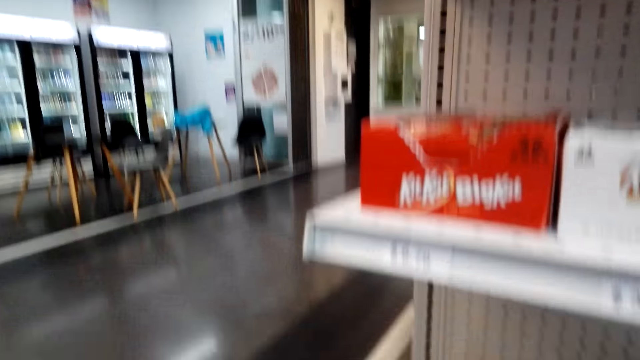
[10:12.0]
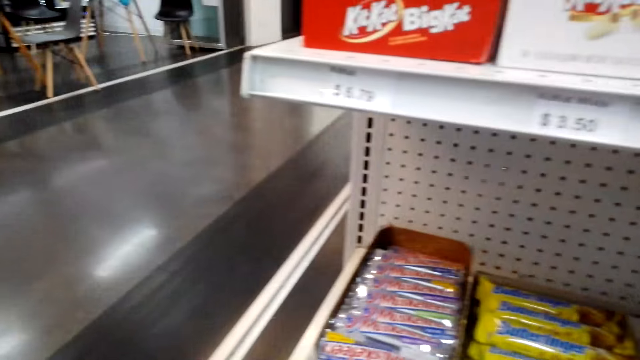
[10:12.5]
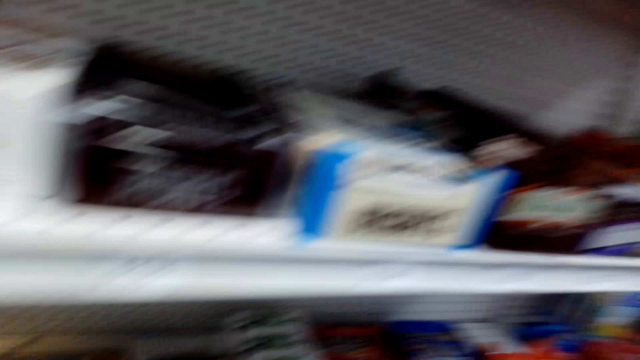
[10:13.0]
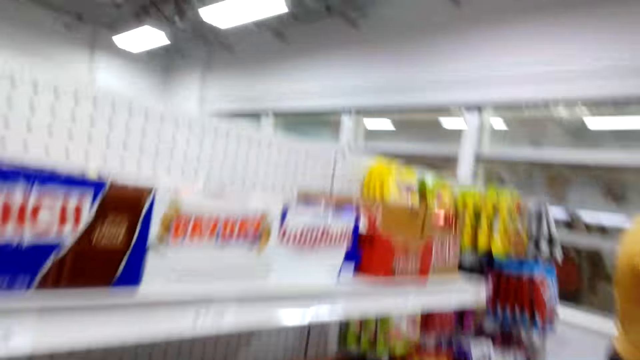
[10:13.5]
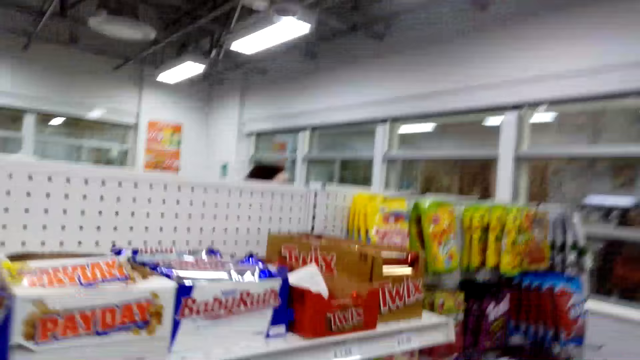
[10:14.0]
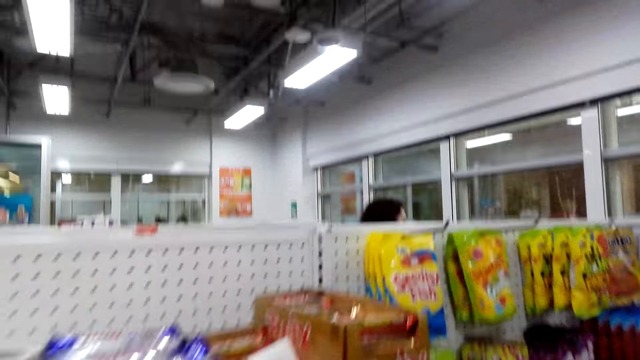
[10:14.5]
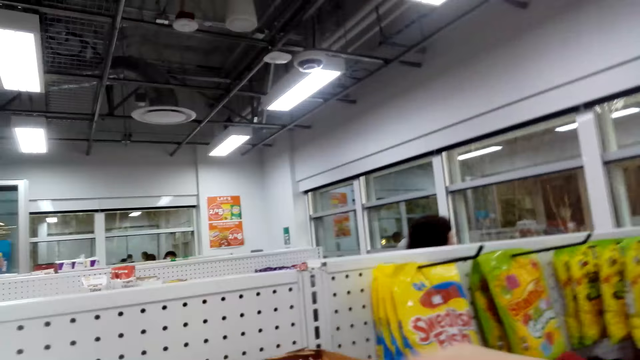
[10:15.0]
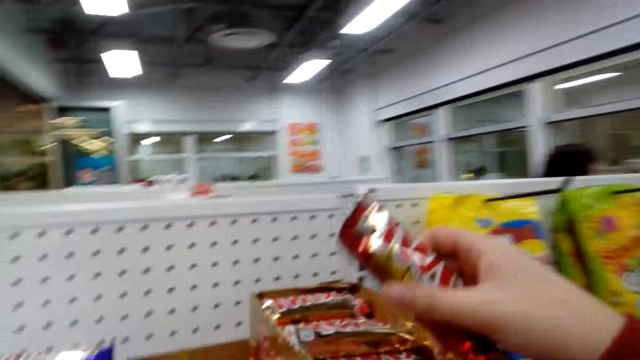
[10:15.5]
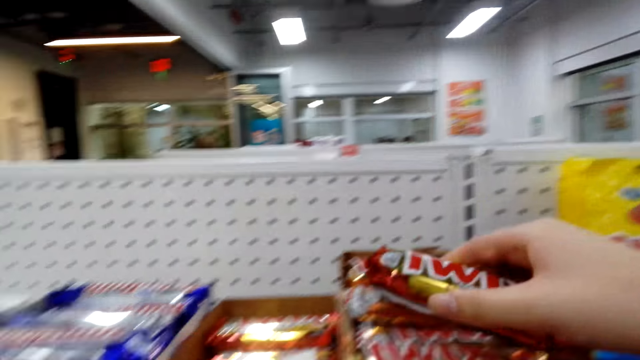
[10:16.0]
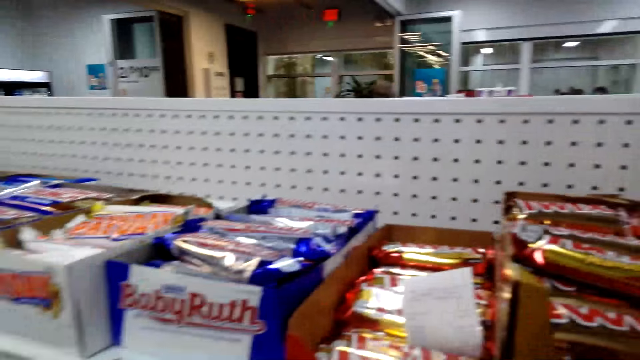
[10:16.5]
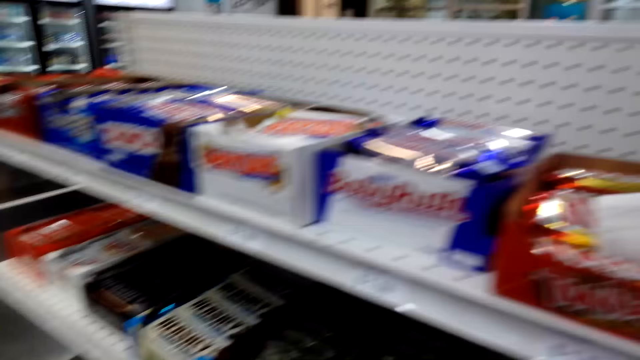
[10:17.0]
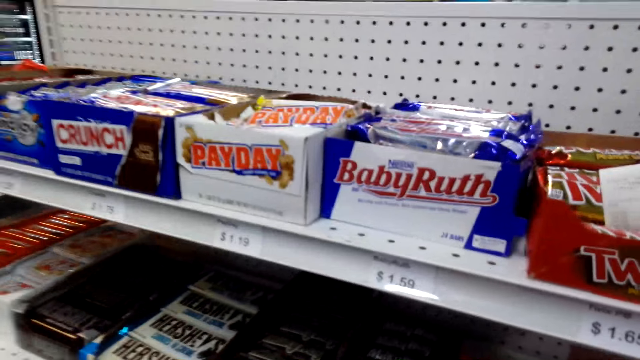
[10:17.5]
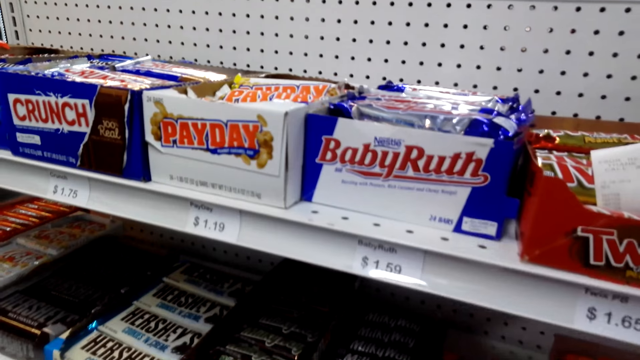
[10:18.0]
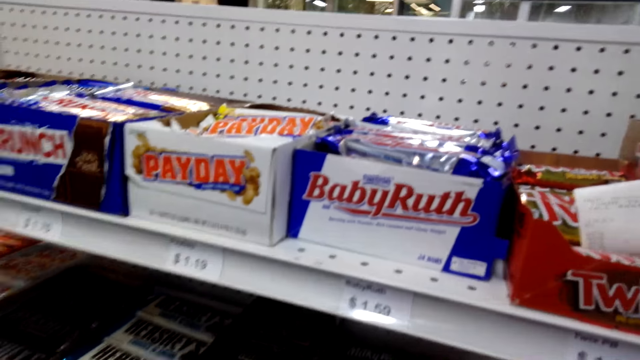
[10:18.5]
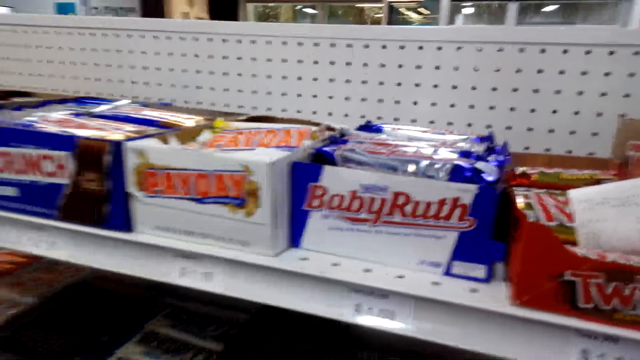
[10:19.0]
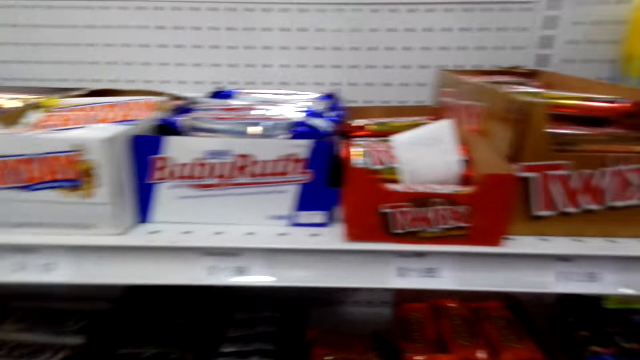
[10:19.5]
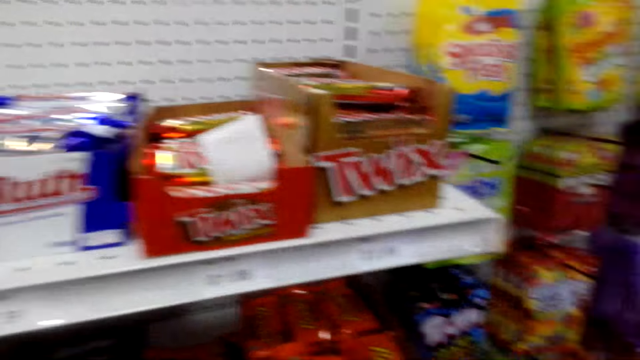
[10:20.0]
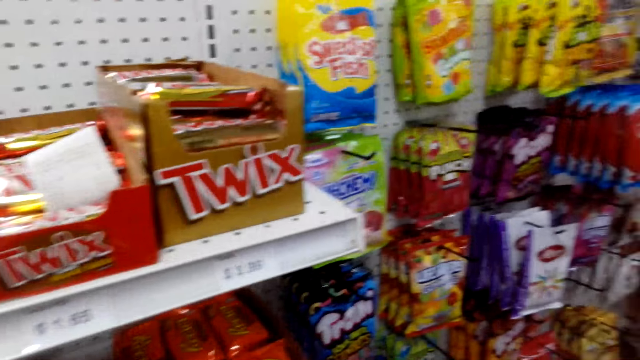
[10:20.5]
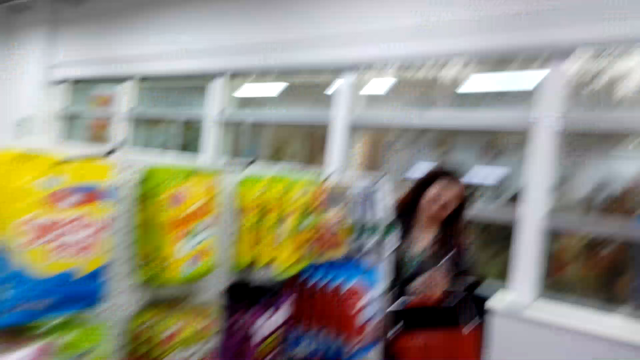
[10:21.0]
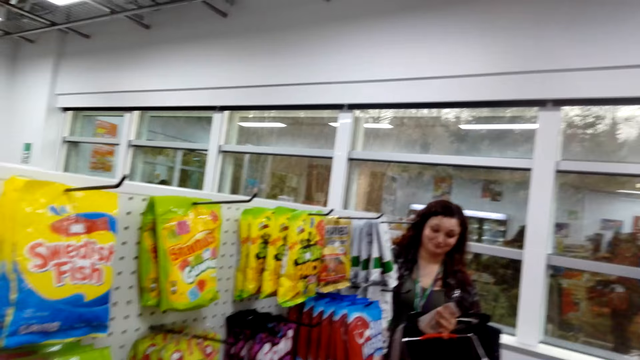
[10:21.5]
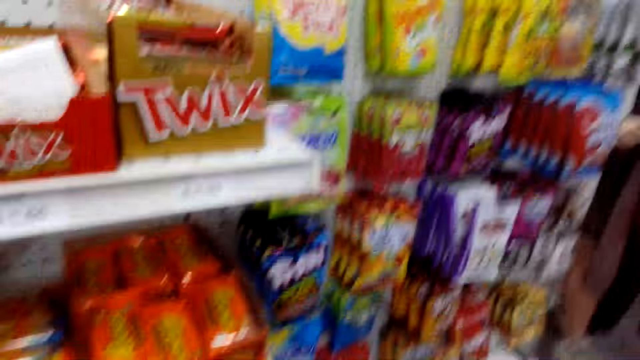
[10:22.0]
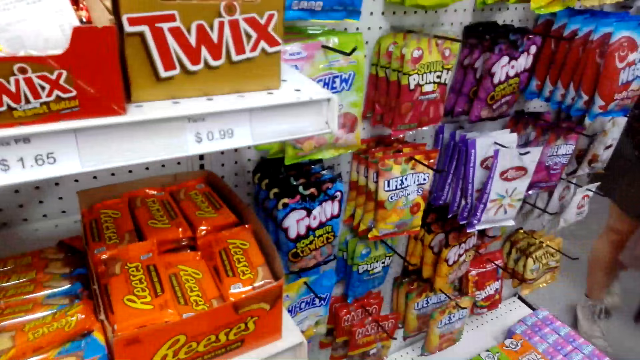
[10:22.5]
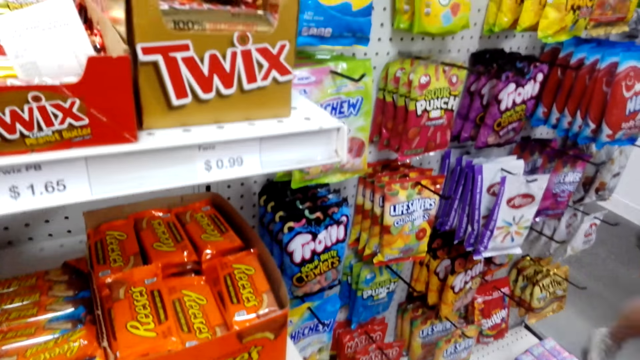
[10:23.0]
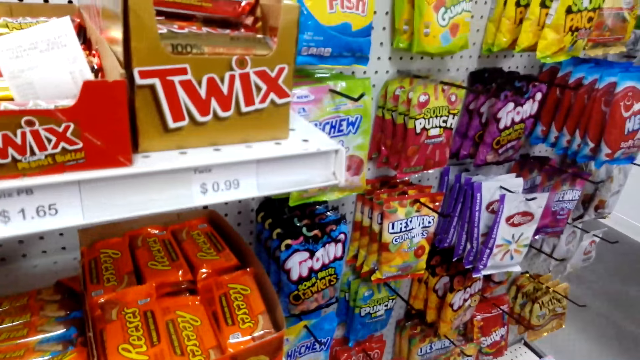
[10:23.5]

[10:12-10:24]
The camera wearer looks around. They take chocolate. They put the chocolate in the box. They look around.

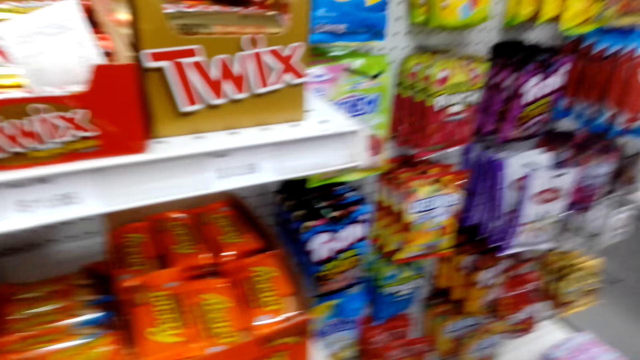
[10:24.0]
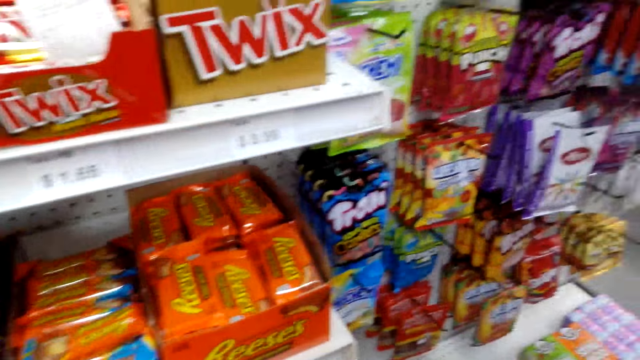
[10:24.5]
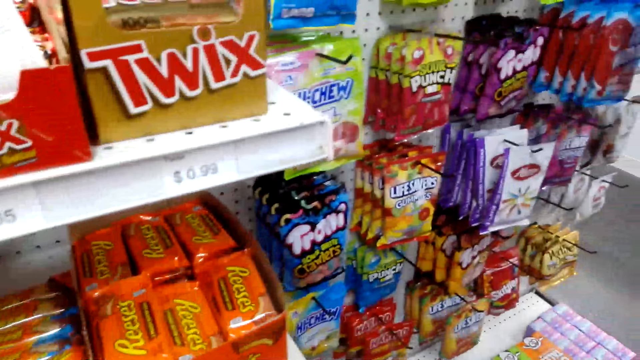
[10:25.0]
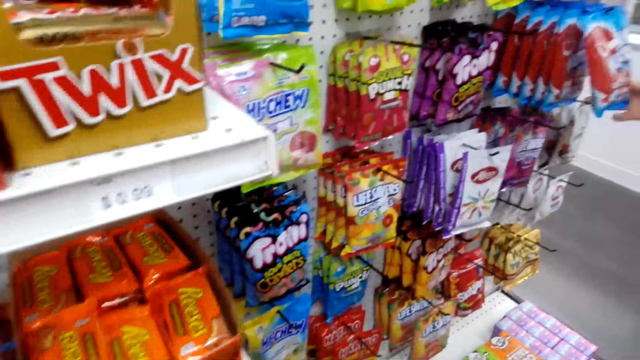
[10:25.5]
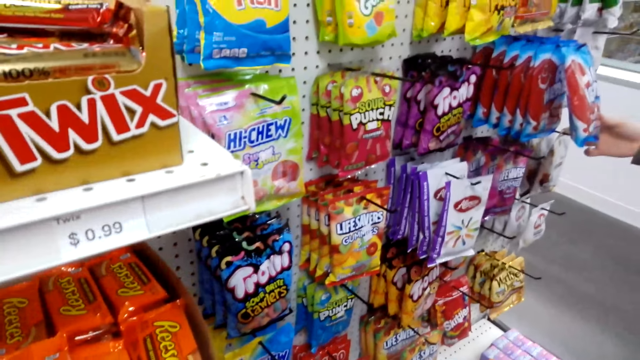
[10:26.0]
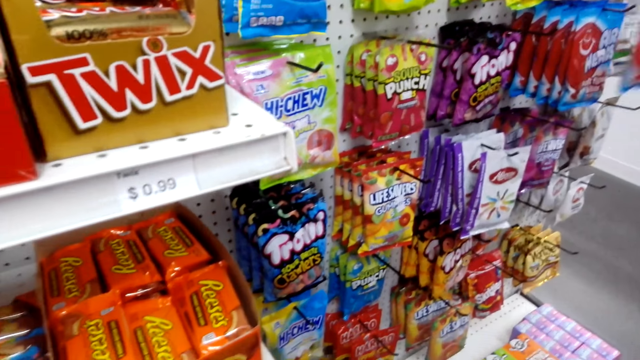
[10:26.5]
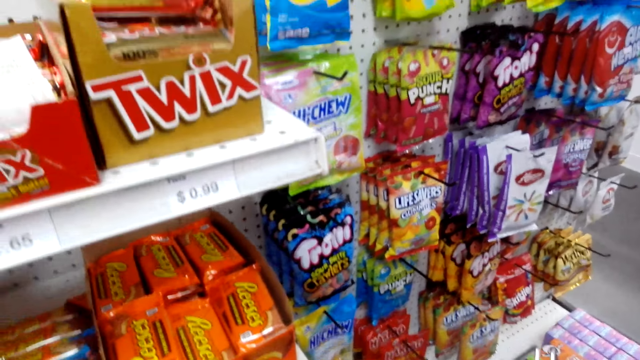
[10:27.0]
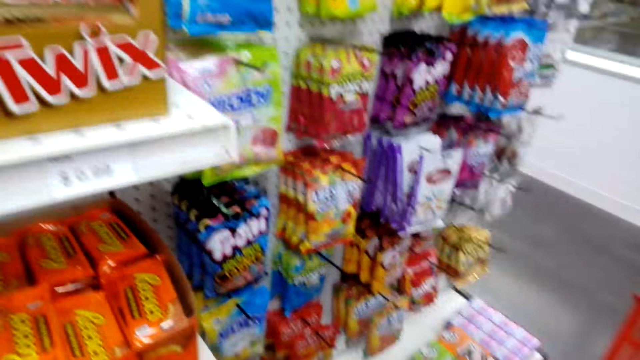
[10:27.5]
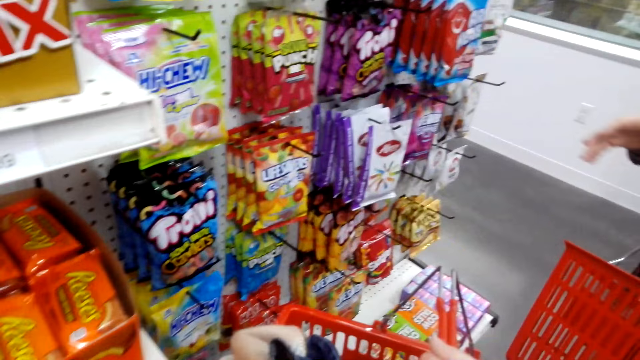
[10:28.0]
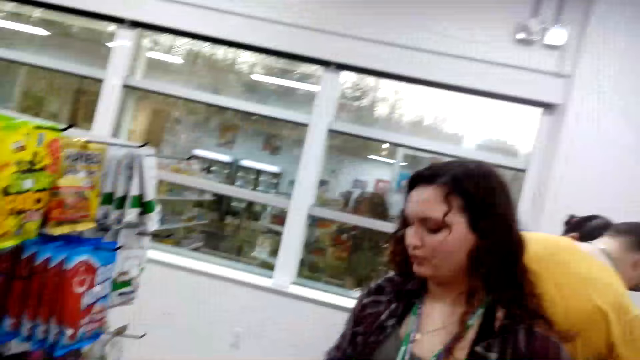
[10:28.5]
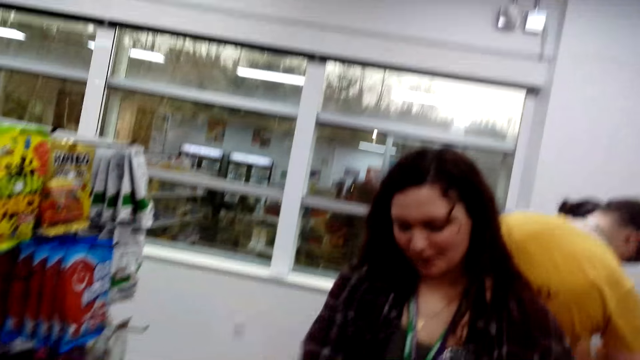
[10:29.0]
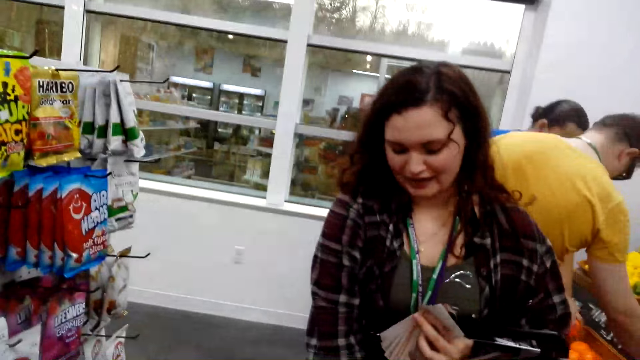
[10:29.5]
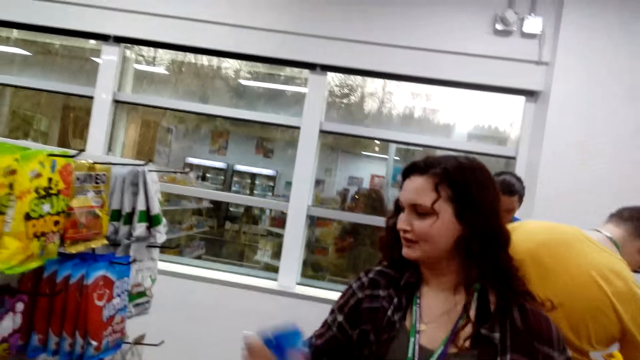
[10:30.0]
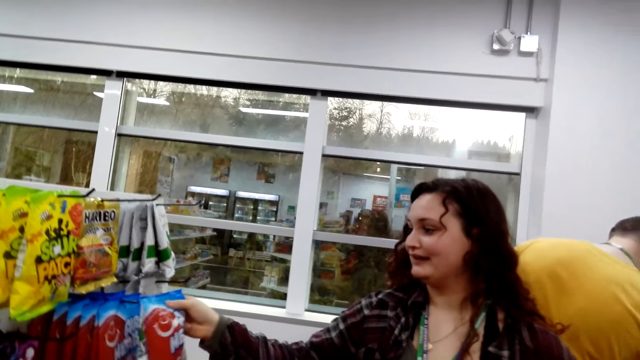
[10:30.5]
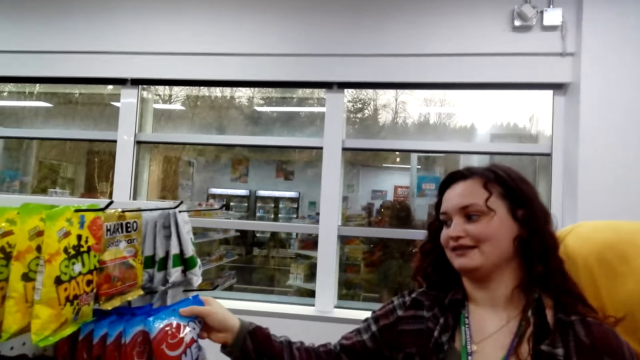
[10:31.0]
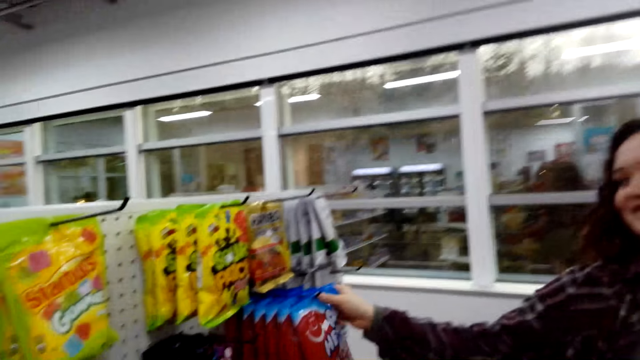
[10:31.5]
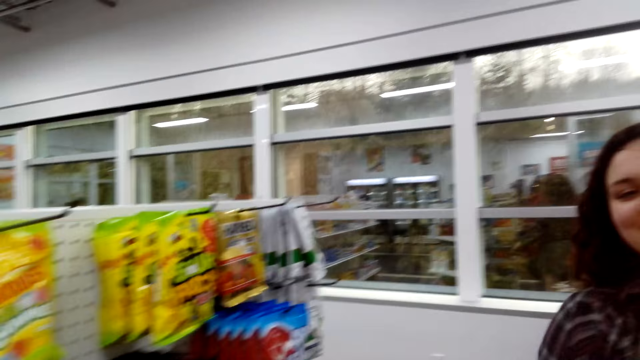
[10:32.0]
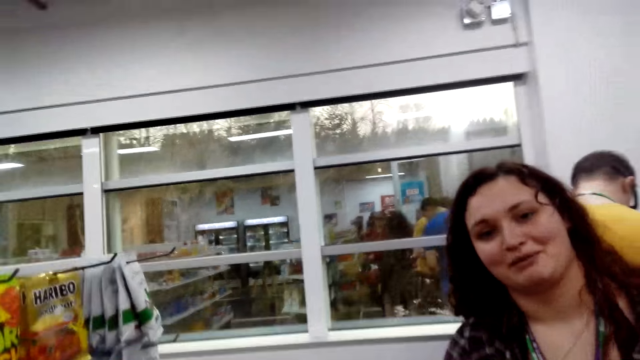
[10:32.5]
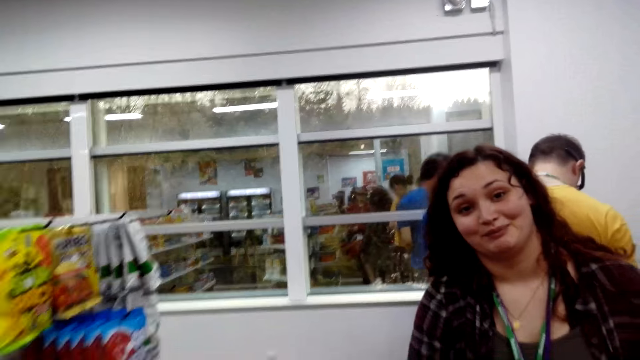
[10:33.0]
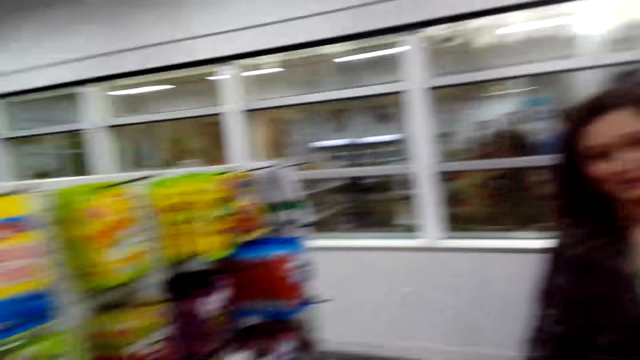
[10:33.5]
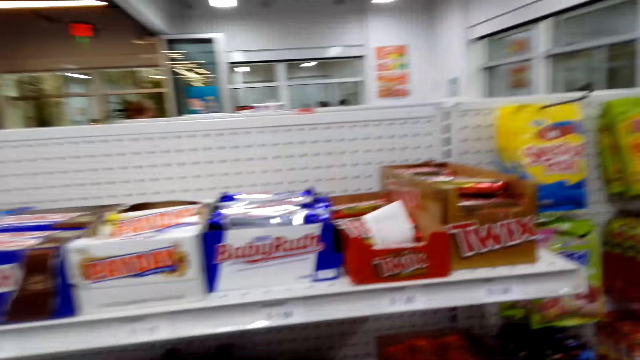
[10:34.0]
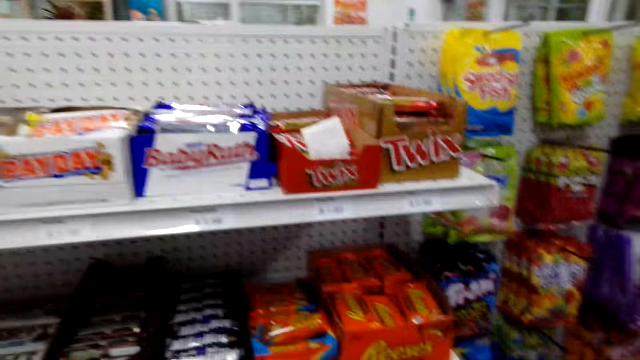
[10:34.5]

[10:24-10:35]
A woman returns something. The woman talks to the camera wearer.
